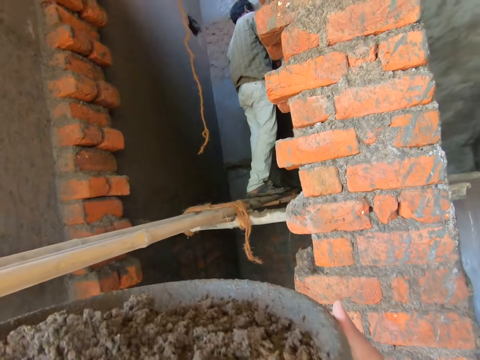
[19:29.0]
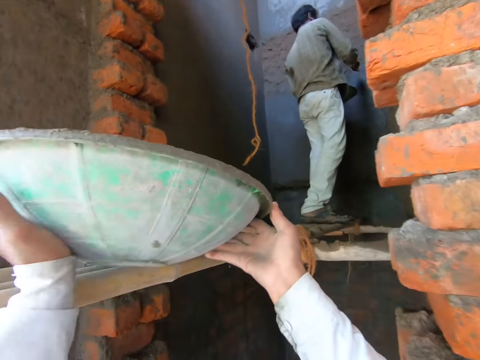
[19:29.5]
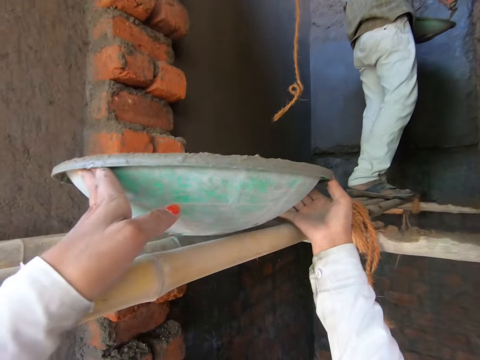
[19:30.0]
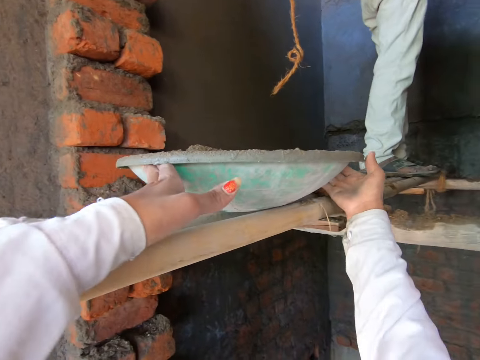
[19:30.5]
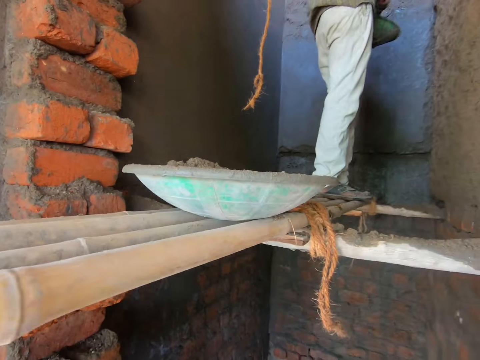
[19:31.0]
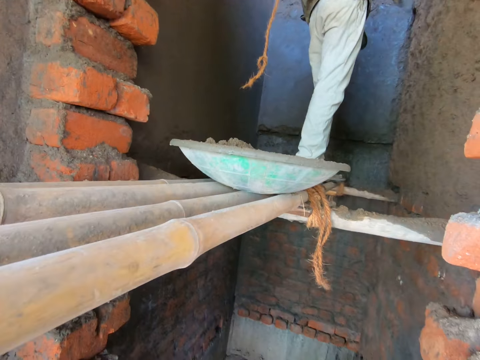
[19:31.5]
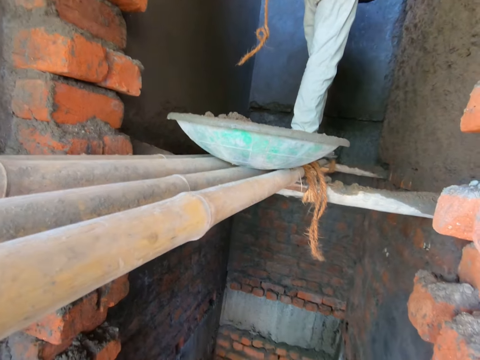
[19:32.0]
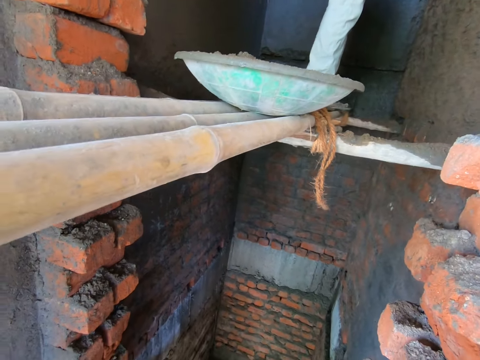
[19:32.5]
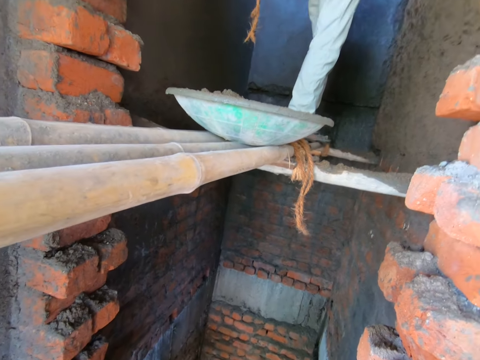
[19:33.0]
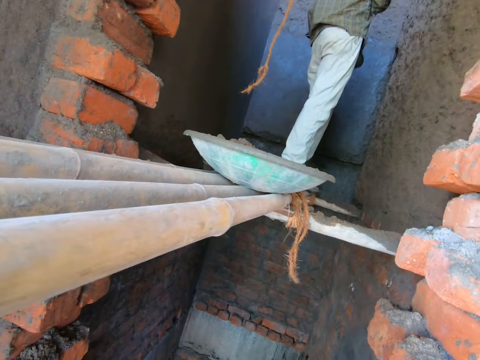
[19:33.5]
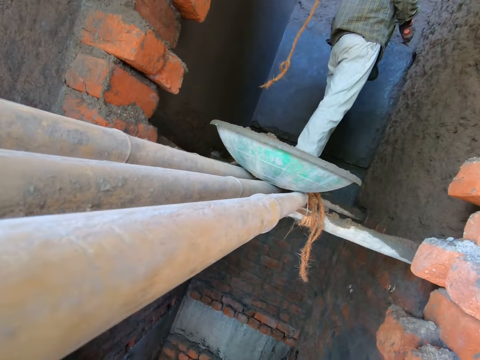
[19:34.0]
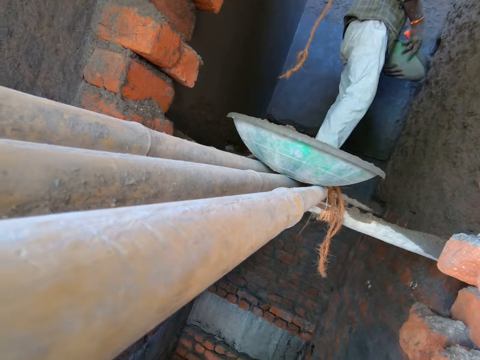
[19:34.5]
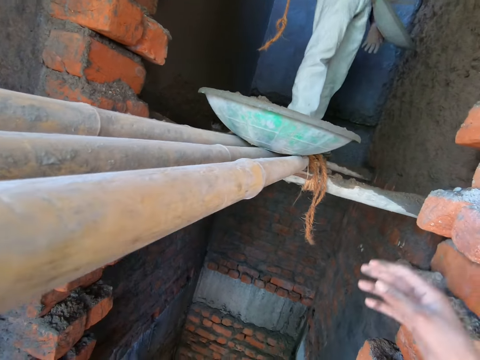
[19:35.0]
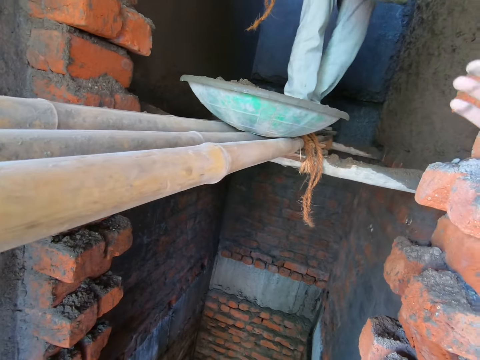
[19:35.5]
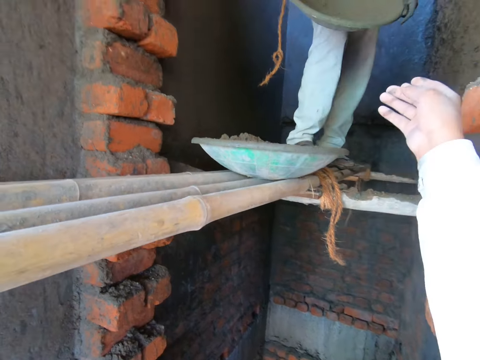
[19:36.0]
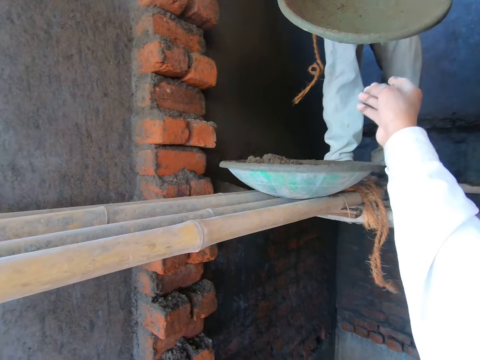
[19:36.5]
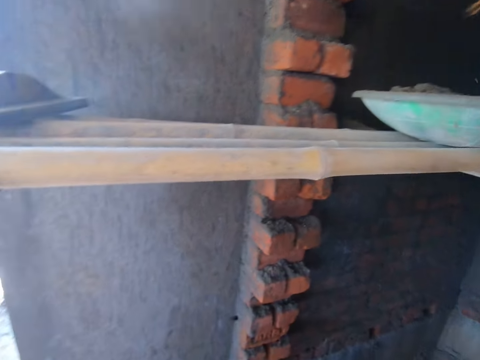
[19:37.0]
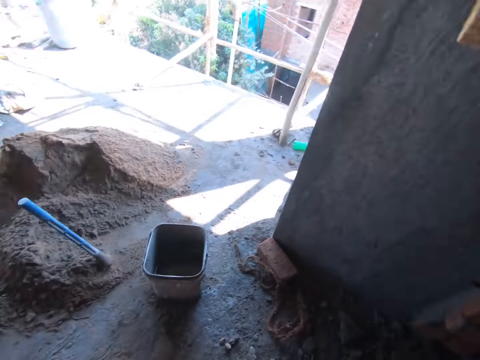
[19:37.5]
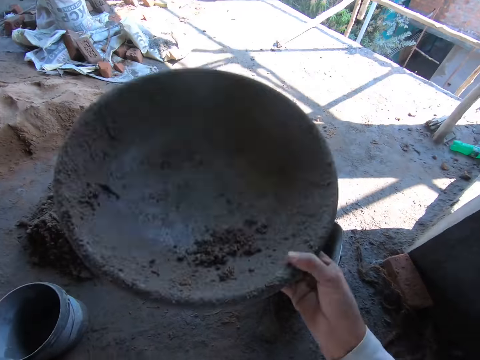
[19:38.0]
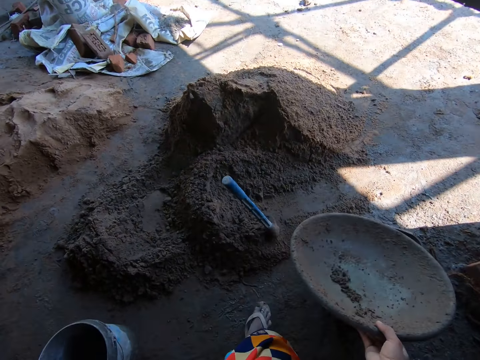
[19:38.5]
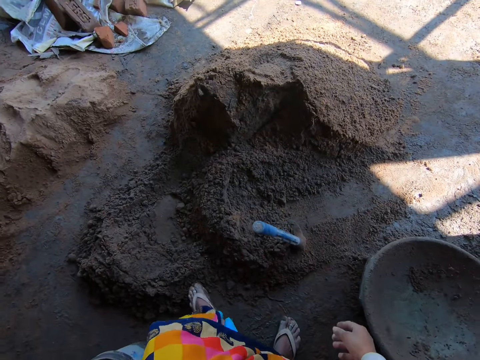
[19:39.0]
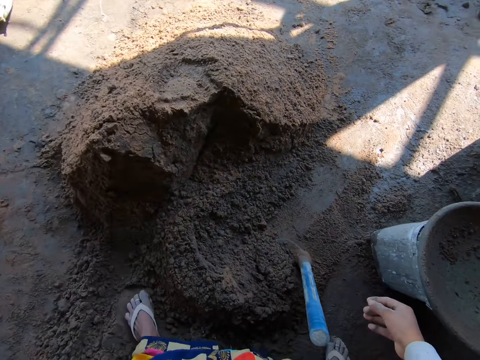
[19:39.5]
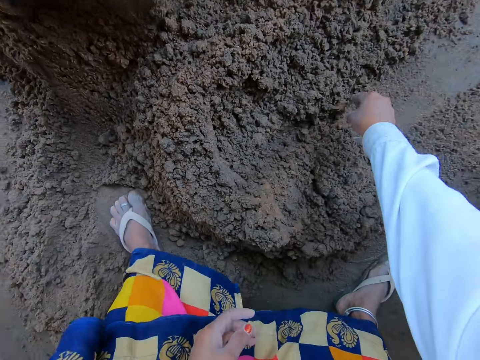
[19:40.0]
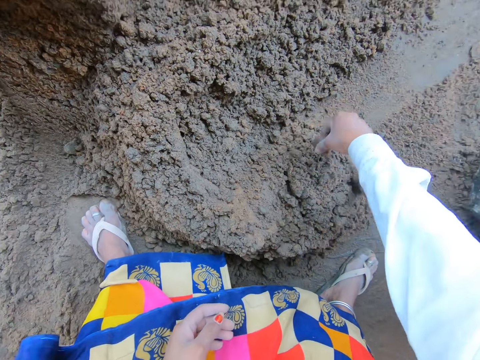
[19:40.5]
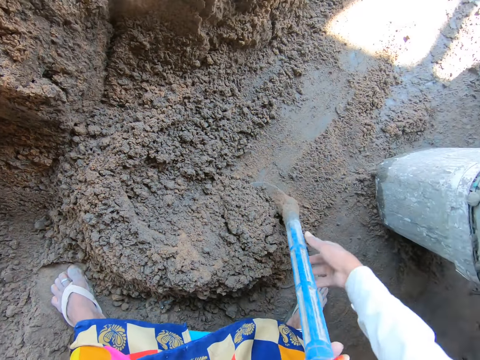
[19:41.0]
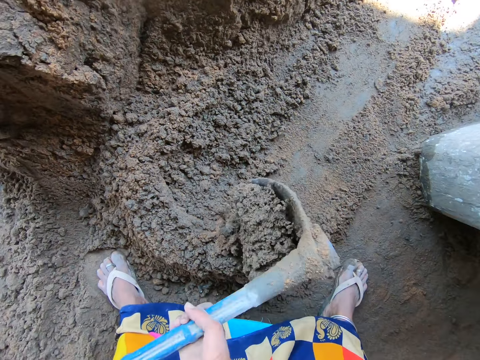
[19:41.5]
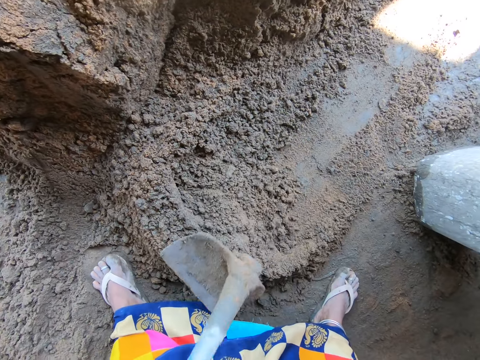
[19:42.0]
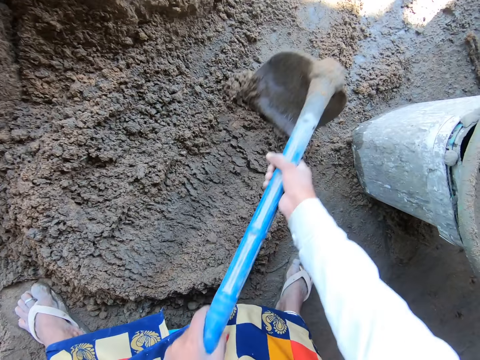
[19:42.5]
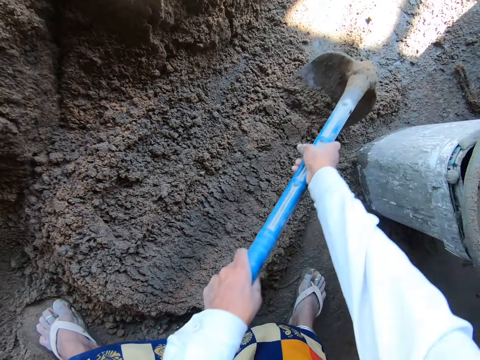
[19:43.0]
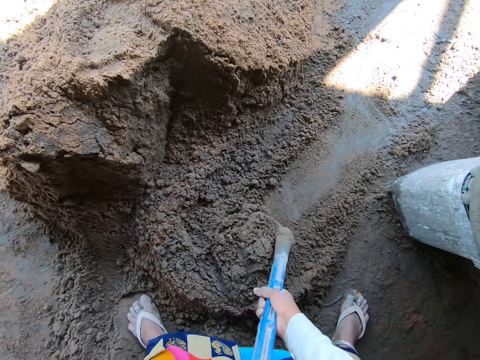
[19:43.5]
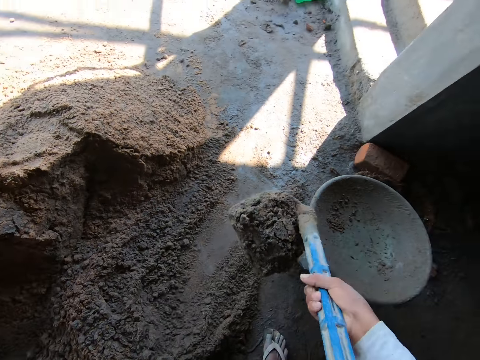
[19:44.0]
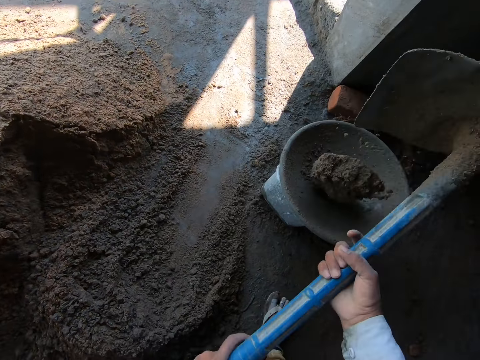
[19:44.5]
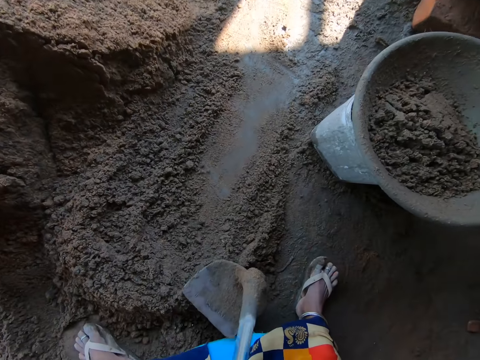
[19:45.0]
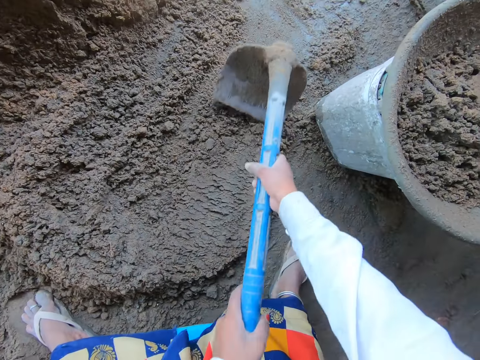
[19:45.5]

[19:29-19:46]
The camera wearer drops the mortar pan in her hands on the bamboo scaffolding. The man scoops the cement mortar from the mortar pan with the trowel in his right hand. The man applies cement mortar on the wall with the trowel in his right hand. The man scoops the cement mortar from the mortar pan with the trowel in his right hand. The man applies cement mortar on the wall with the trowel in his right hand. The man passes the mortar pan to his right hand. The camera wearer collects the mortar pan from the man with her right hand. She drops the mortar pan on the plastic bucket with her right hand. She removes a stone with her right hand from the mixture of sand and cement on the ground. She throws the stone away. She holds the hoe with her right hand. She mixes sand with the hoe. She packs the cement mortar from the ground with the hoe in her hands. She pours the cement mortar on the hoe in her hand into the mortar pan on the bucket.

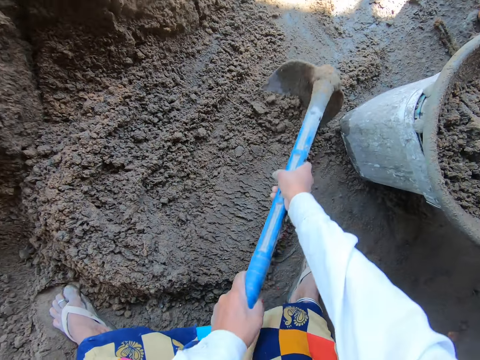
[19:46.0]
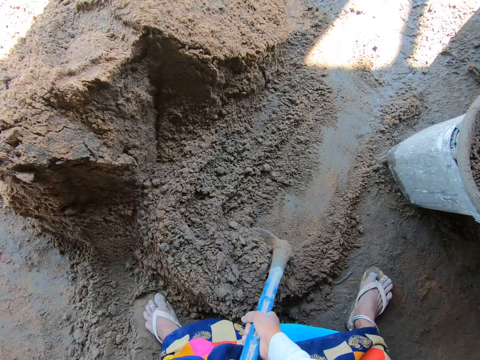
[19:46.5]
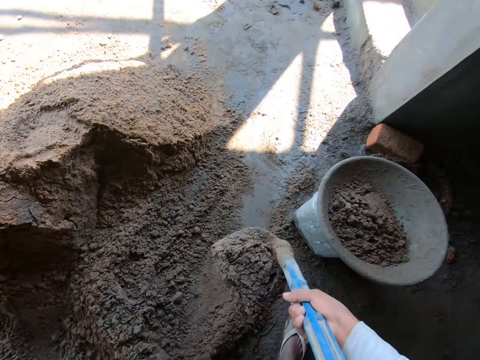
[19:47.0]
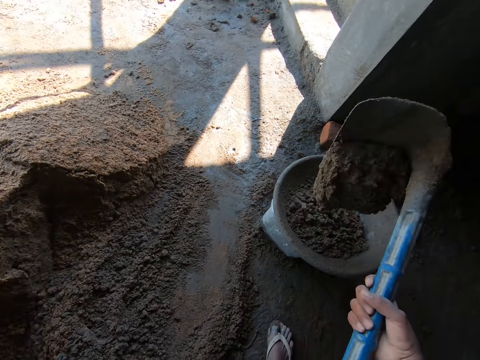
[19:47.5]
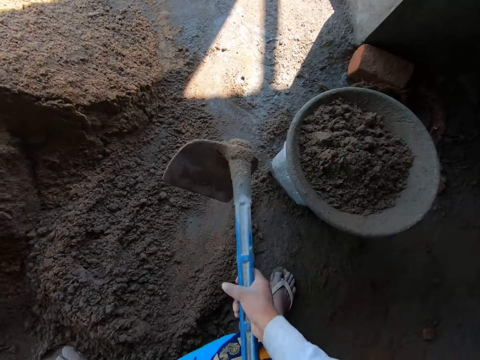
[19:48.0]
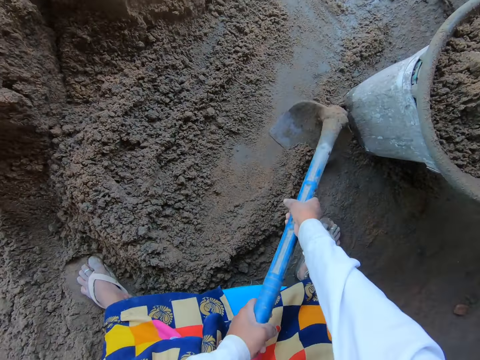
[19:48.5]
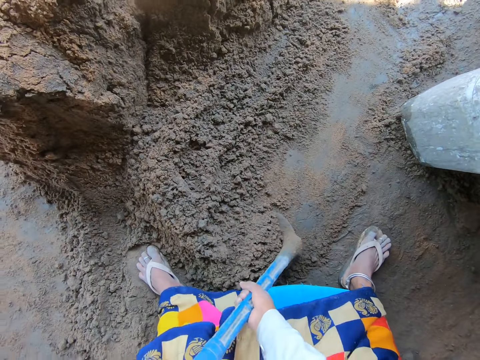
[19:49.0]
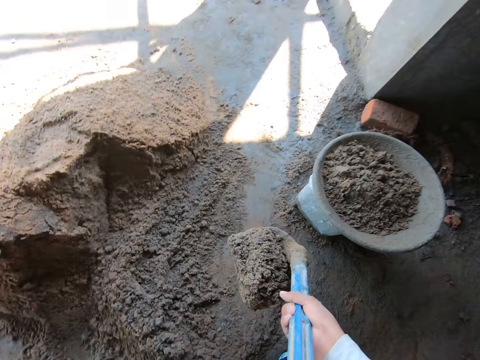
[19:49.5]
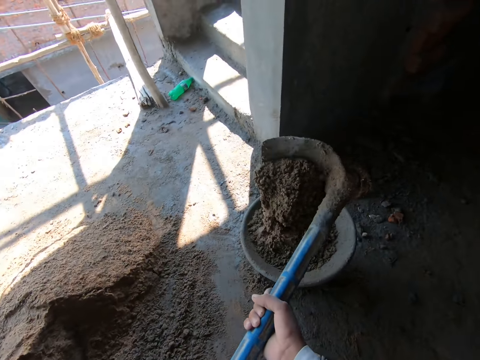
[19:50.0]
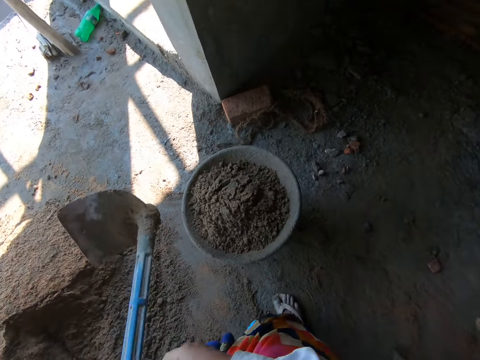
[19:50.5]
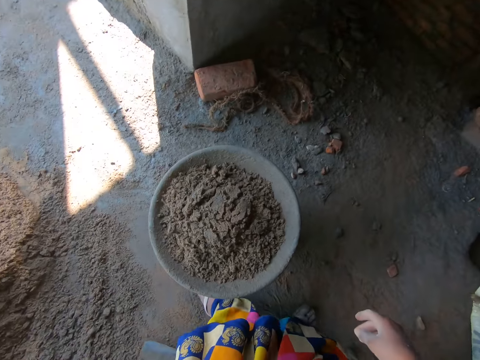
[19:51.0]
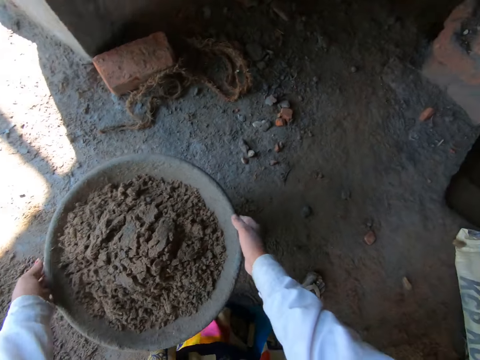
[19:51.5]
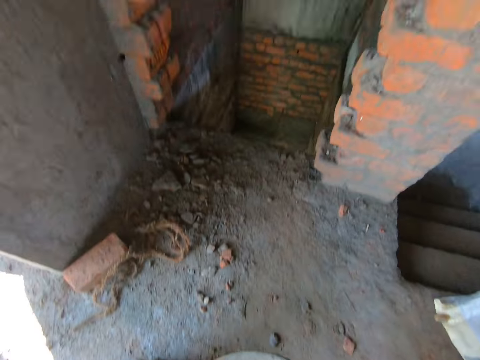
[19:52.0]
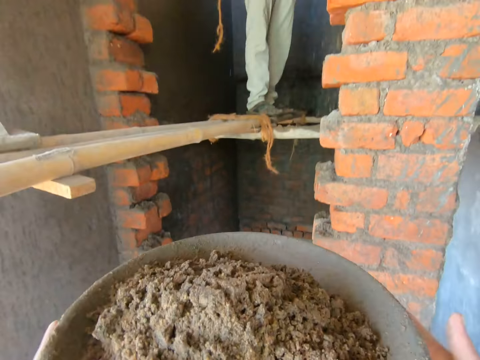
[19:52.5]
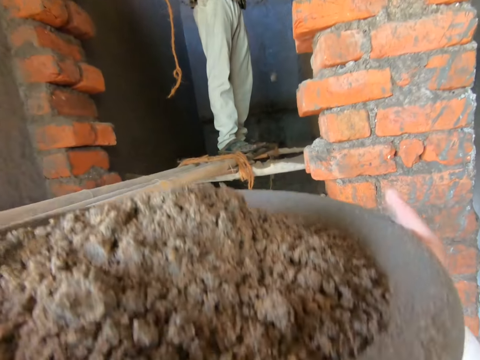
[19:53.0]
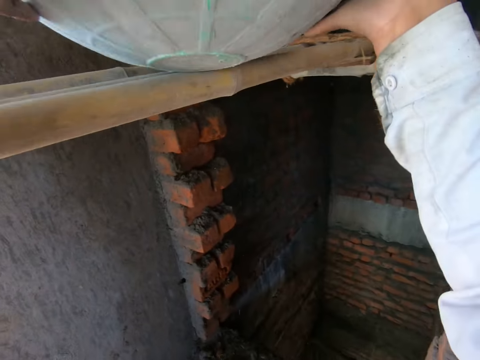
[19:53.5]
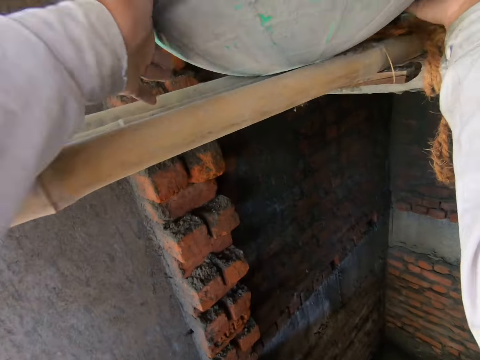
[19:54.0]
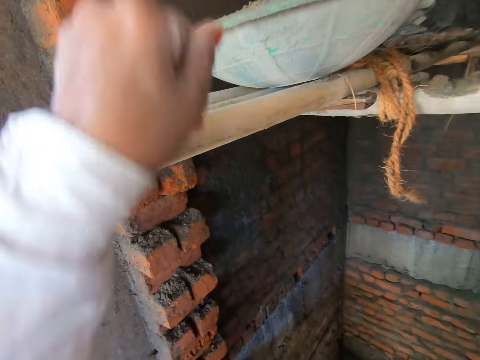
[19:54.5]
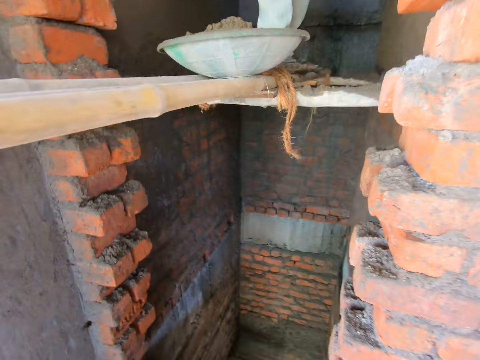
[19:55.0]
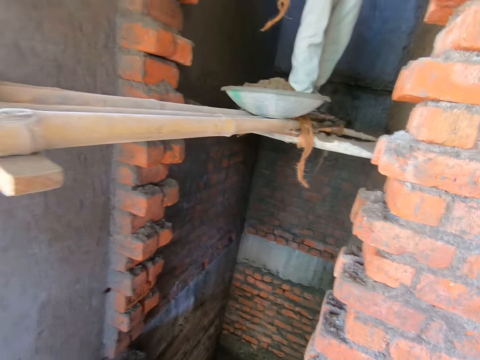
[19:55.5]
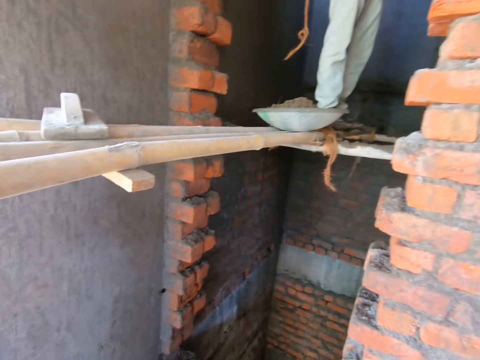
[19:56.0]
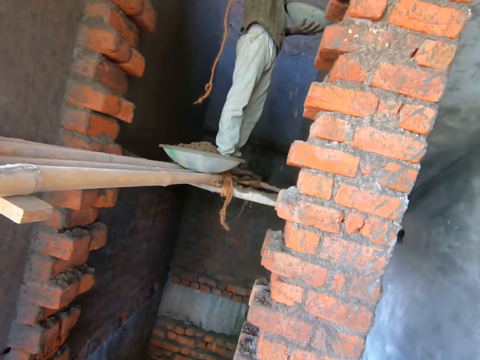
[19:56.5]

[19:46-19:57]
The camera wearer packs the cement mortar from the ground with the hoe in her hands. She pours the cement mortar on the hoe in her hand into the mortar pan on the bucket. She packs the cement mortar from the ground with the hoe in her hands. She pours the cement mortar on the hoe in her hand into the mortar pan on the bucket. She drops the hoe on the ground with her left hand. She carries the mortar pan from the plastic bucket with her hands. She drops the mortar pan in her hands on the bamboo scaffolding.
